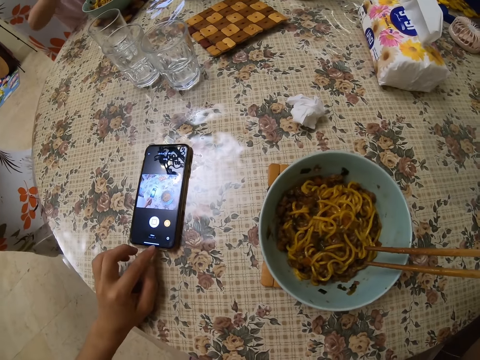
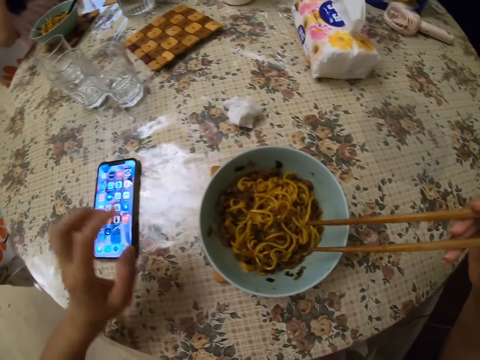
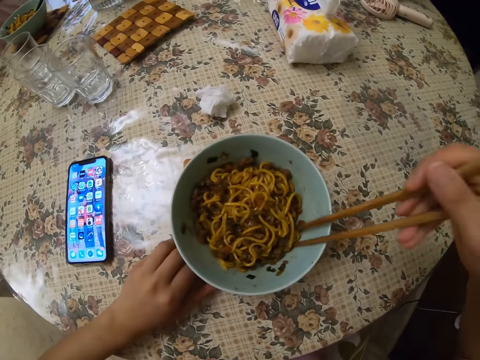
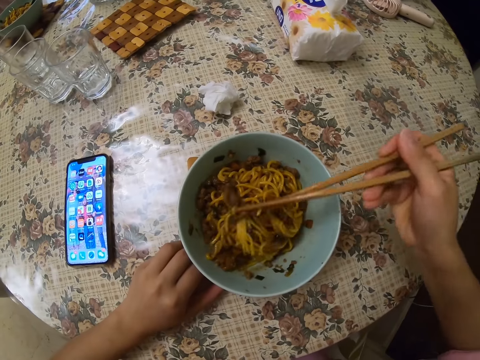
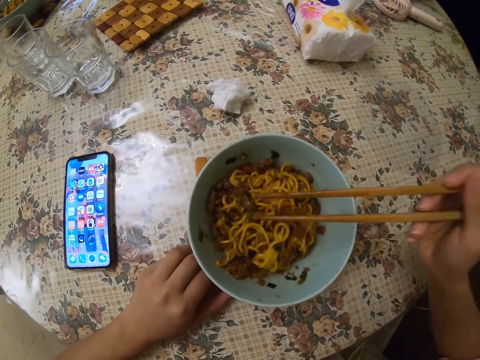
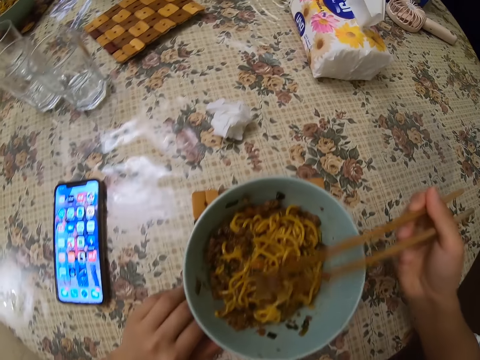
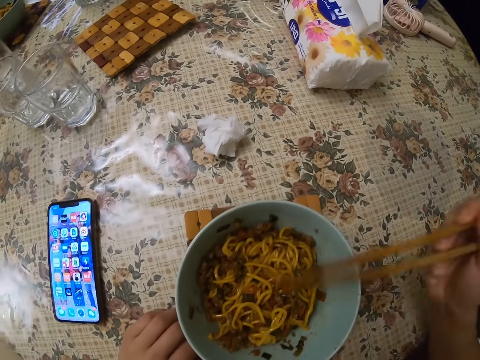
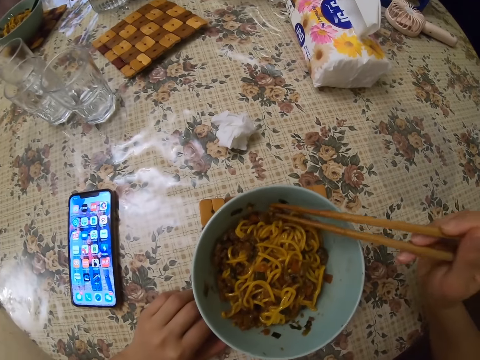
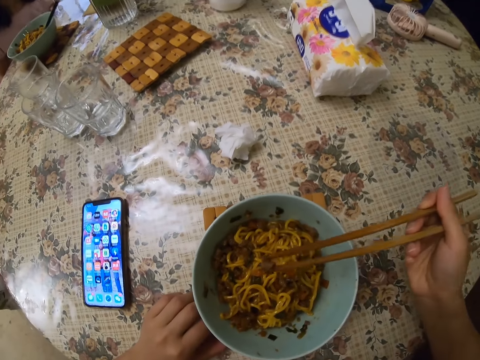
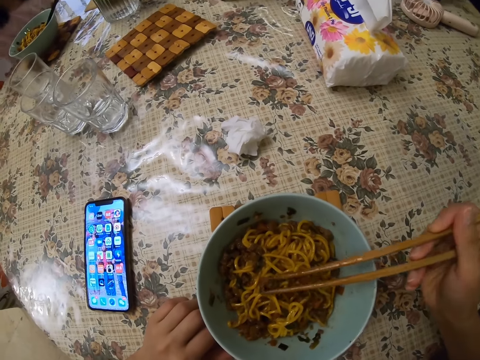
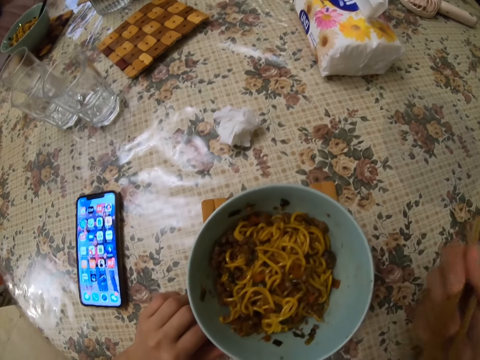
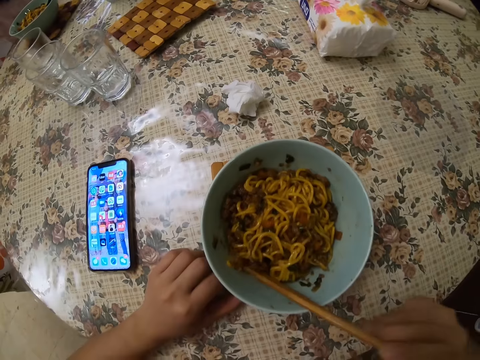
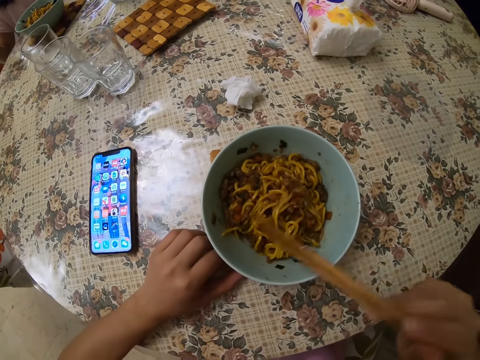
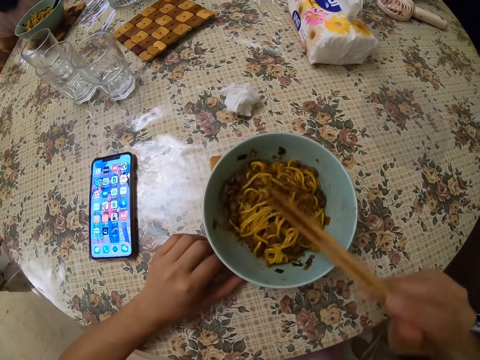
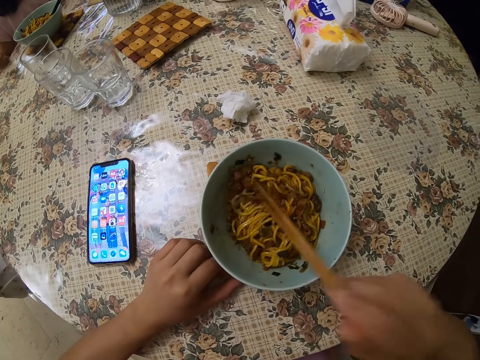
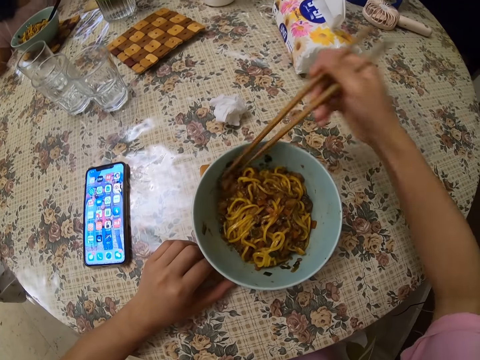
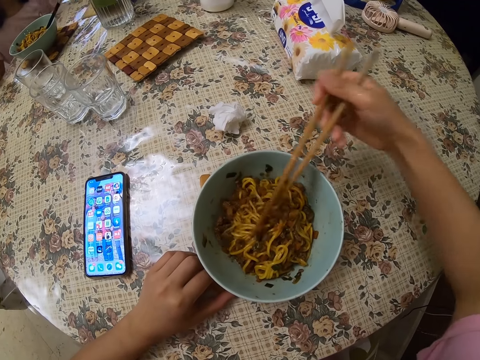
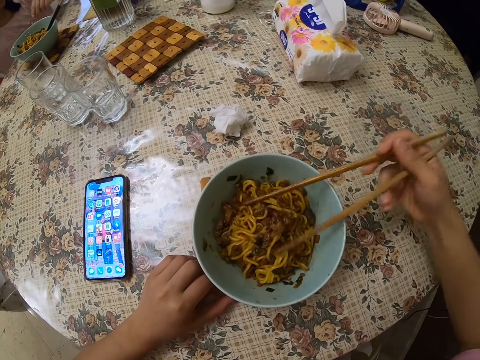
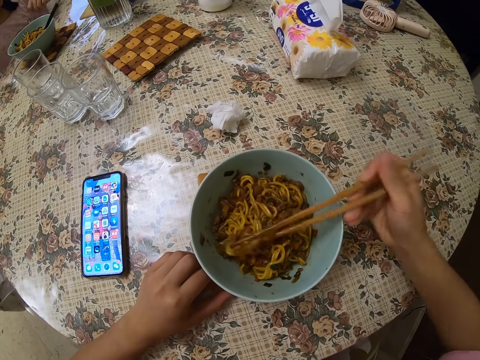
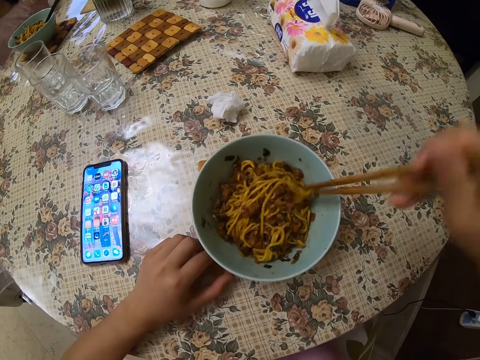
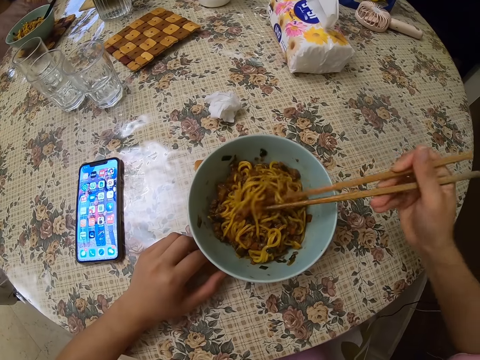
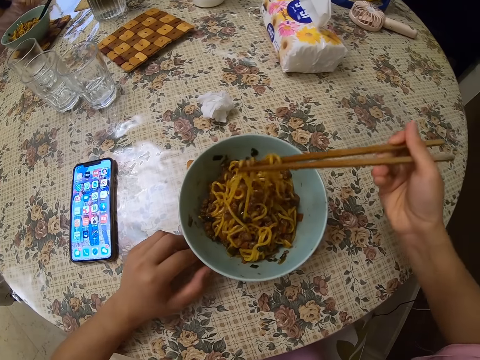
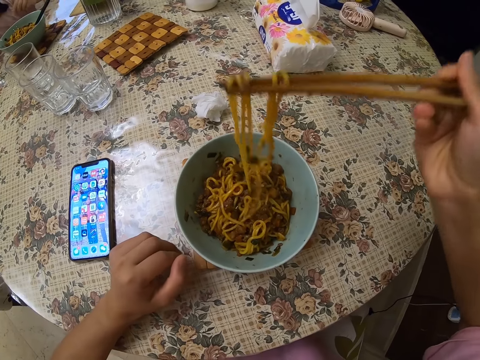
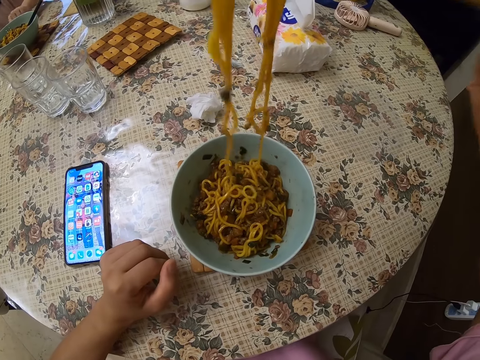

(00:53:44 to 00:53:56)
The camera wearer stares at the smartphone on the table. She operates the phone on the table with her left hand. She stirs the spaghetti in the bowl with the chopsticks in her right hand. She takes a beef in the spaghetti from the bowl with the chopsticks in her right hand. She puts the food to the mouth with a chopstick in her right hand. She takes a beef in the spaghetti from the bowl with the chopsticks in her right hand again. She interacts with a girl. She puts the beef in her mouth with the chopsticks in her right hand. She stirs the spaghetti in the bowl with the chopsticks in her right hand. She takes some spaghetti from the bowl with the chopsticks in her right hand.

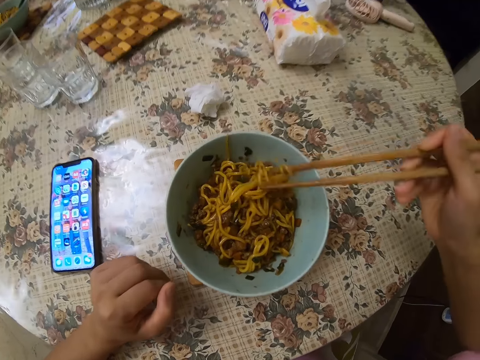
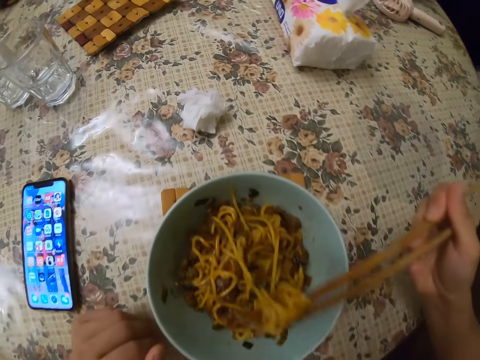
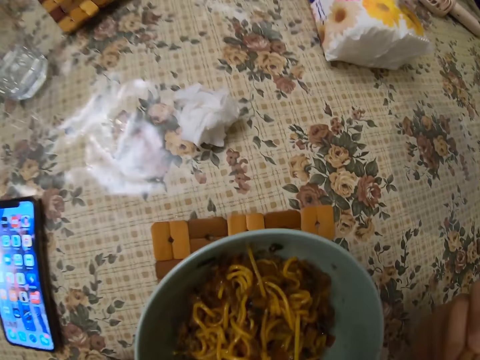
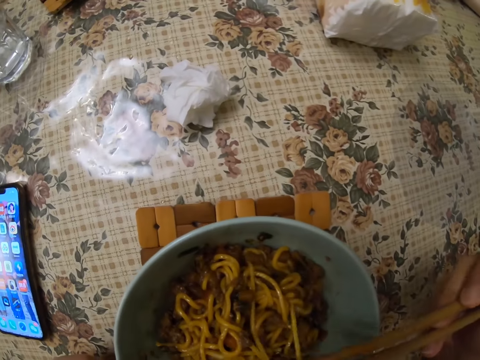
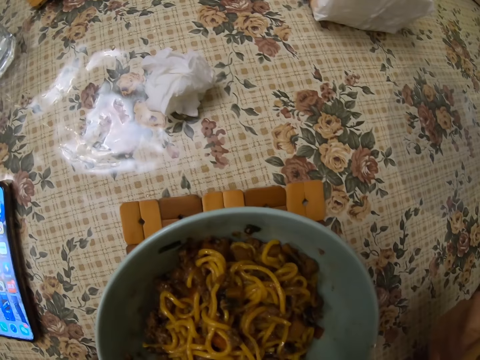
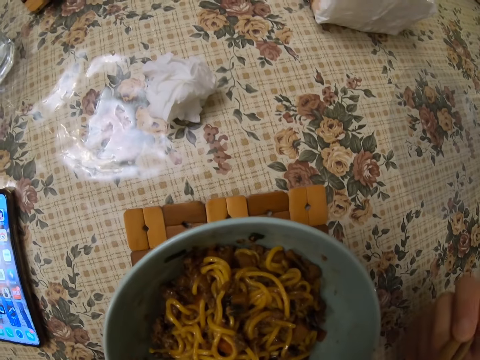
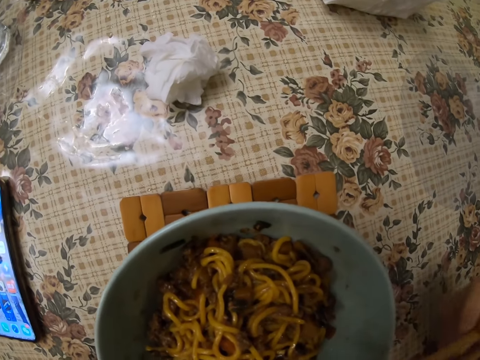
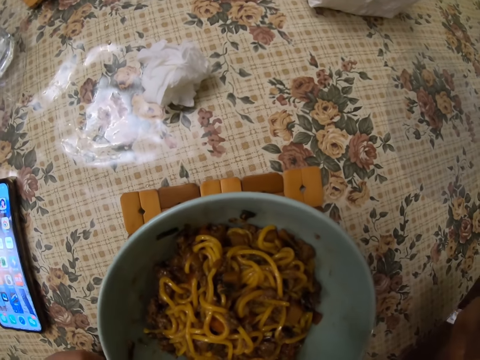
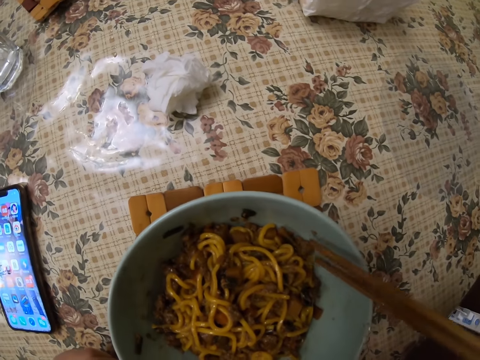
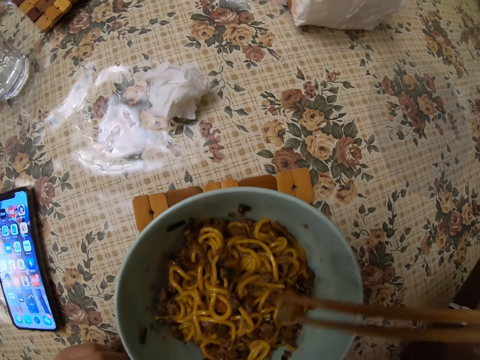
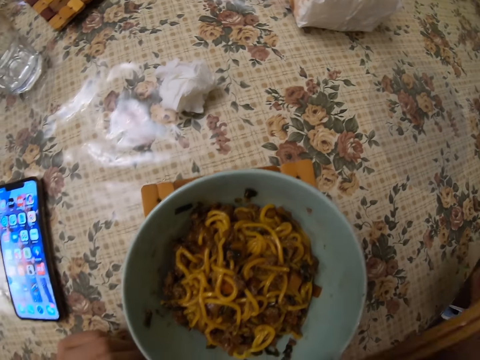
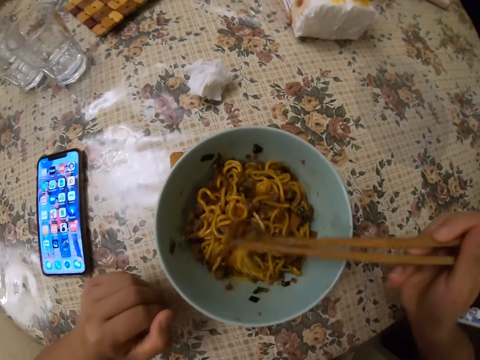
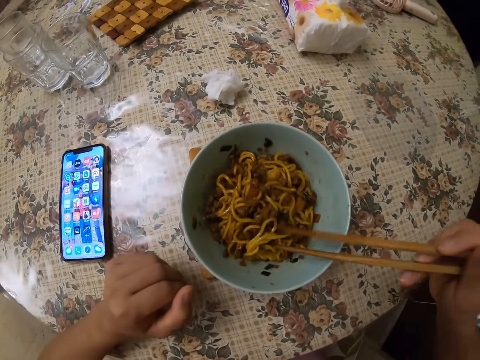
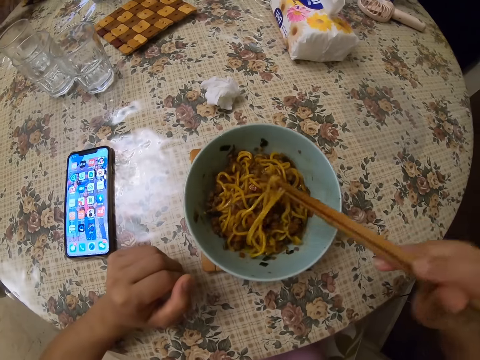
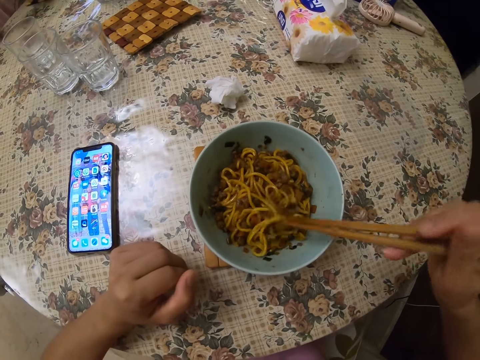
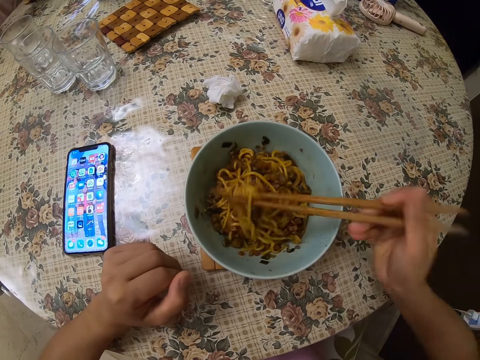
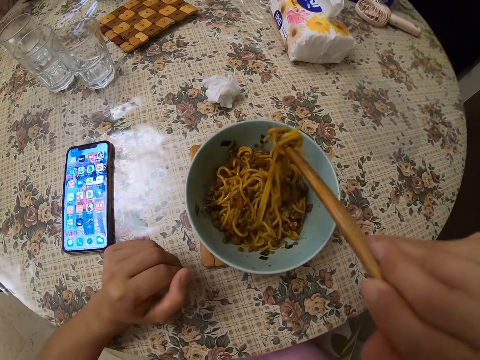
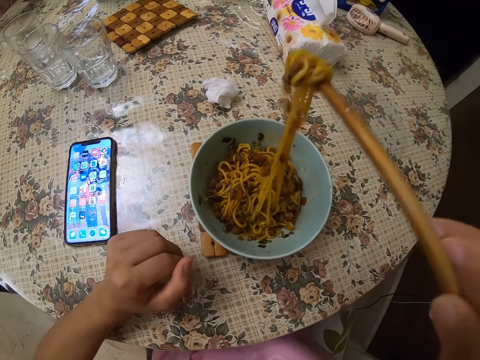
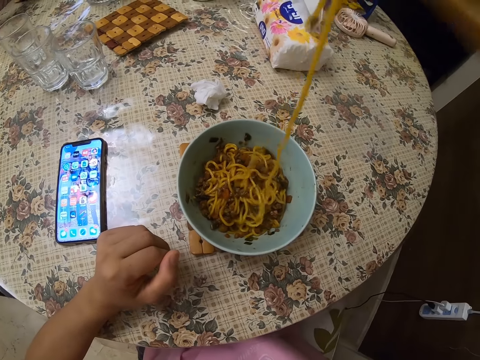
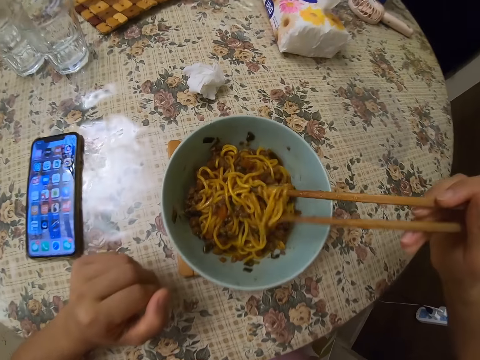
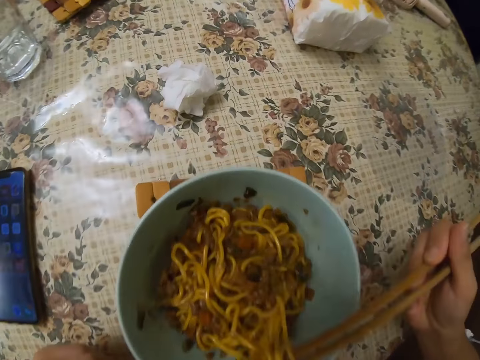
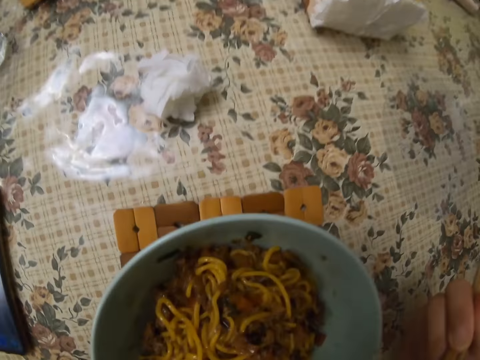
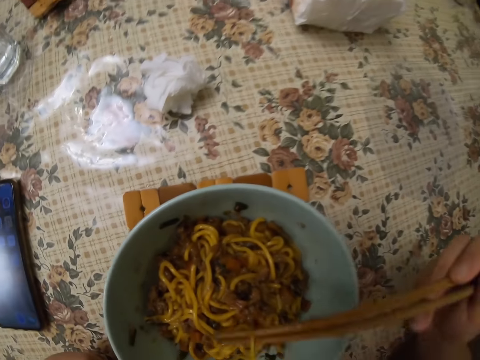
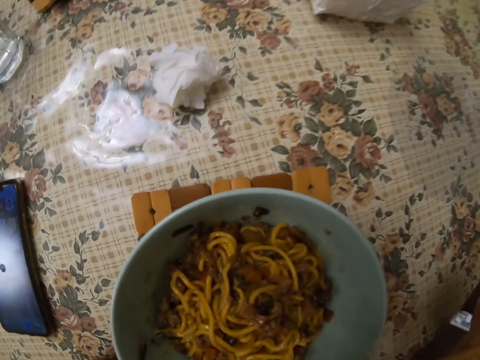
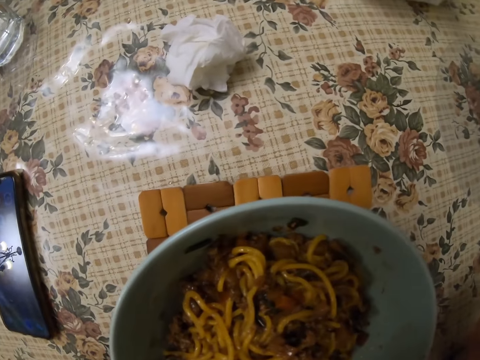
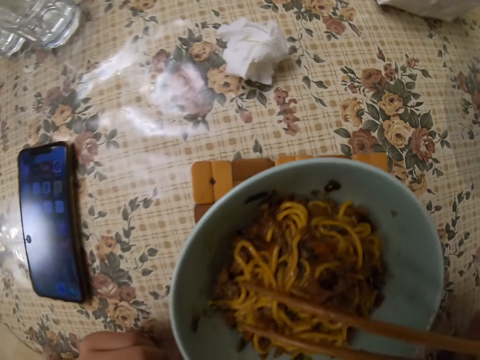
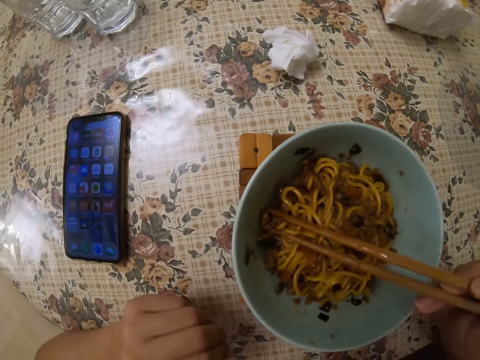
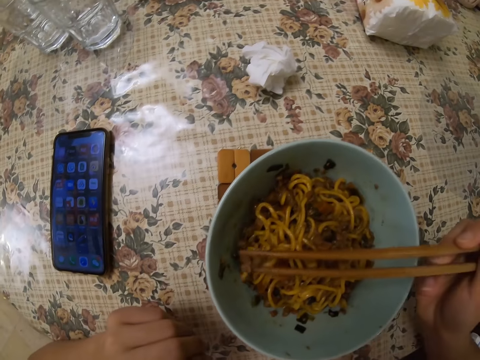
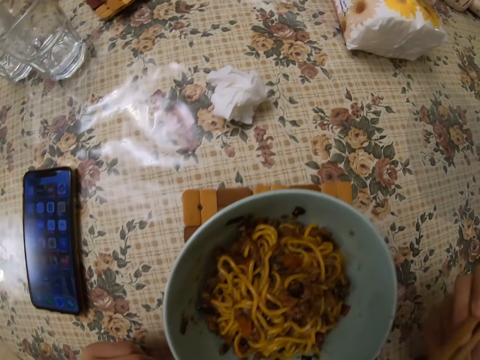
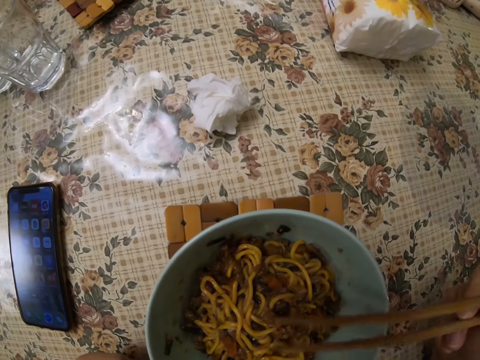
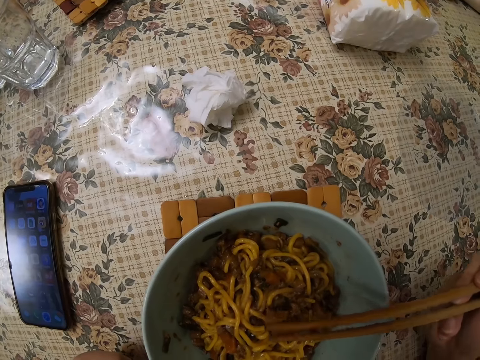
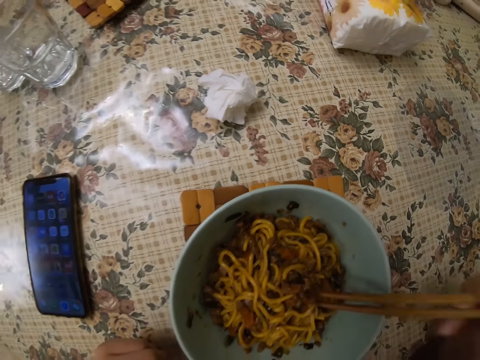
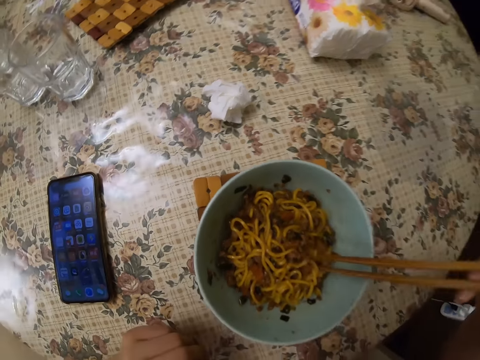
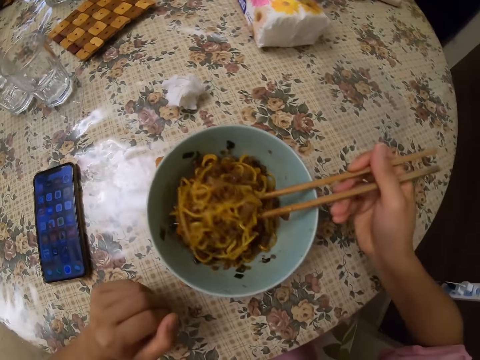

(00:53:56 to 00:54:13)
The camera wearer puts the spaghetti in her mouth with the chopsticks in her right hand. She eats the food. She picks food from the mug bowl with a chopstick in her right hand. She puts the food to the mouth with a chopstick in her right hand. She stirs the spaghetti in the bowl with the chopsticks in her right hand. She takes some spaghetti from the bowl with the chopsticks in her right hand. She puts the spaghetti in her mouth with the chopsticks in her right hand. She takes a beef in the spaghetti from the bowl with the chopsticks in her right hand. She puts the food to the mouth with a chopstick in her right hand. She stirs the spaghetti in the bowl with the chopsticks in her right hand.
